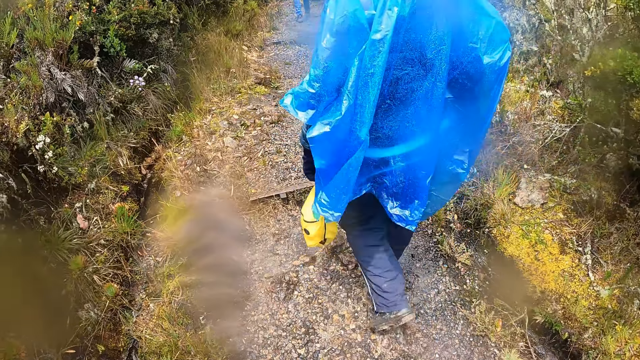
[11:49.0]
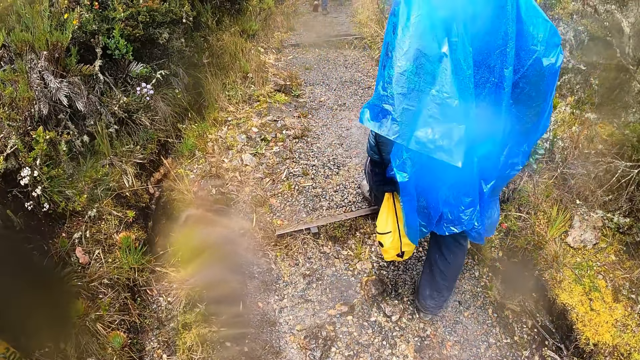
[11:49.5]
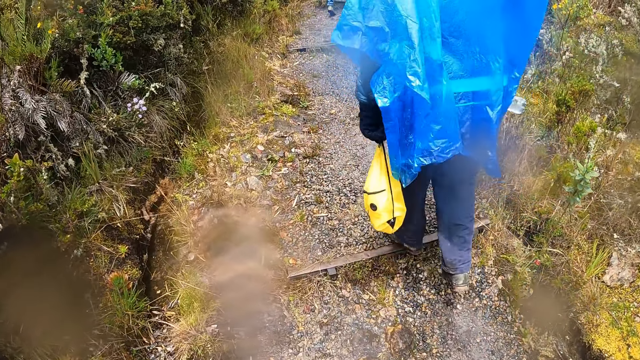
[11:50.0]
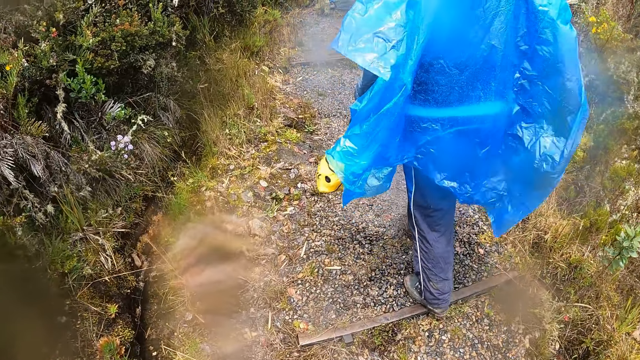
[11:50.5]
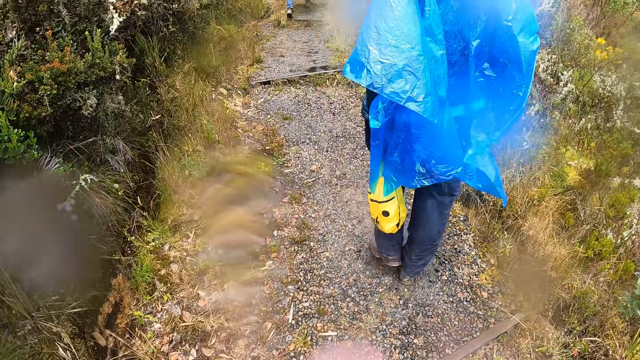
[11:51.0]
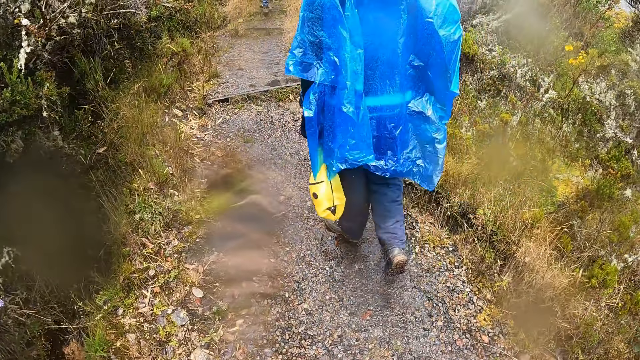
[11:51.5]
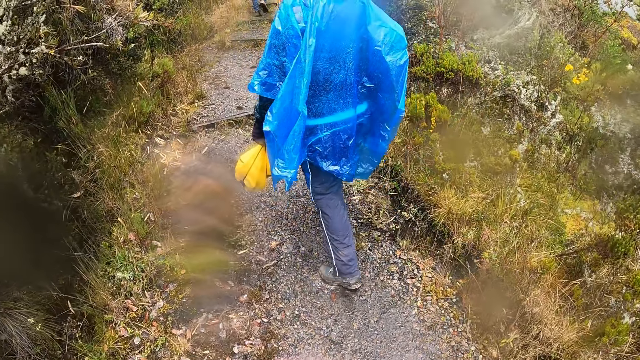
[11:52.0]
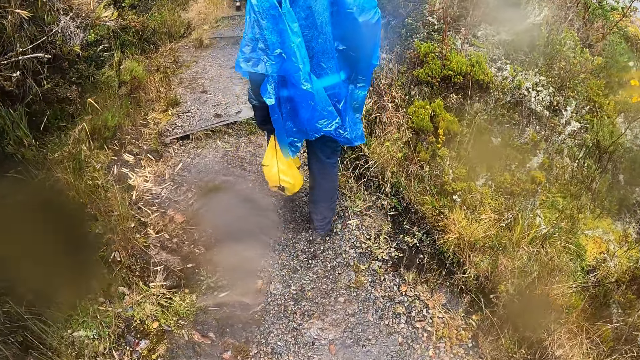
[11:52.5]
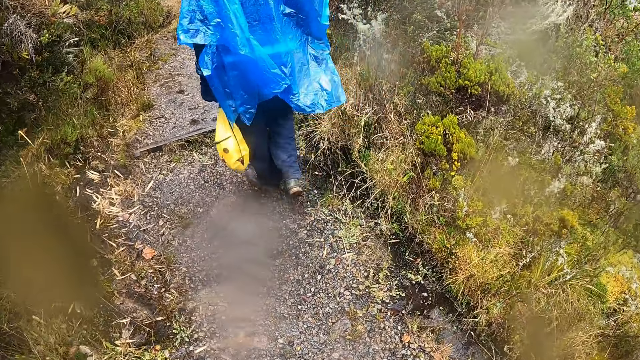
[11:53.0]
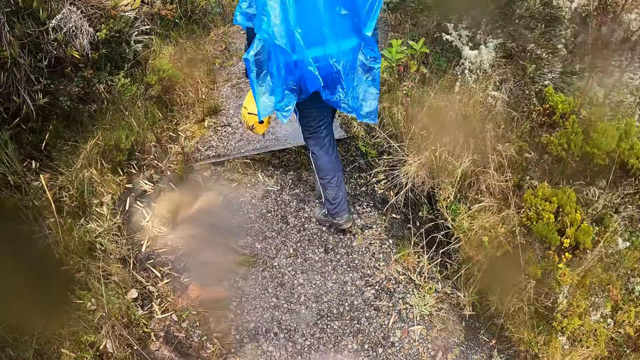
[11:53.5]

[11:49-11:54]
The camera wearer walks around.

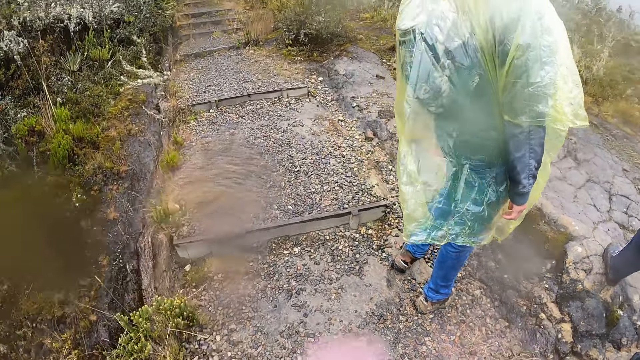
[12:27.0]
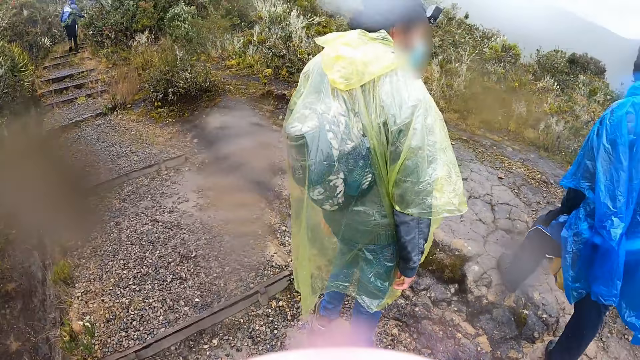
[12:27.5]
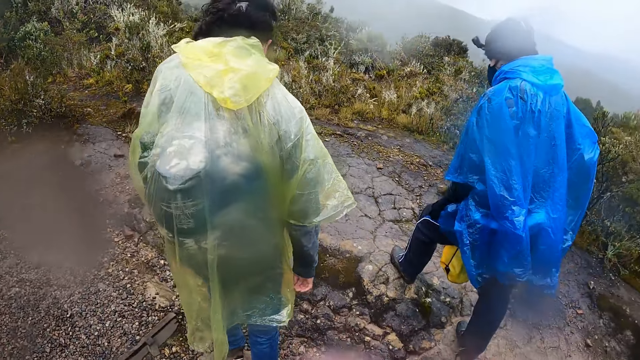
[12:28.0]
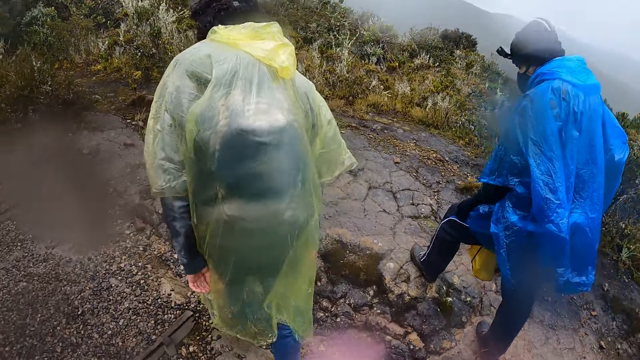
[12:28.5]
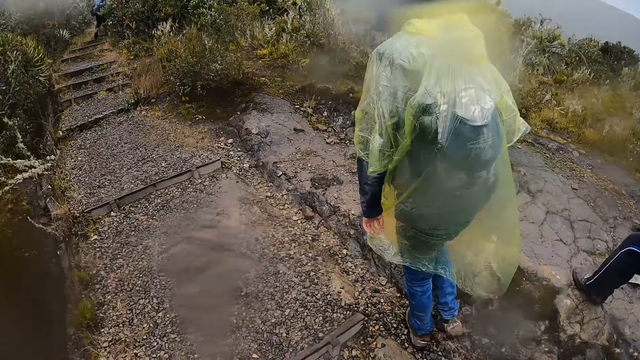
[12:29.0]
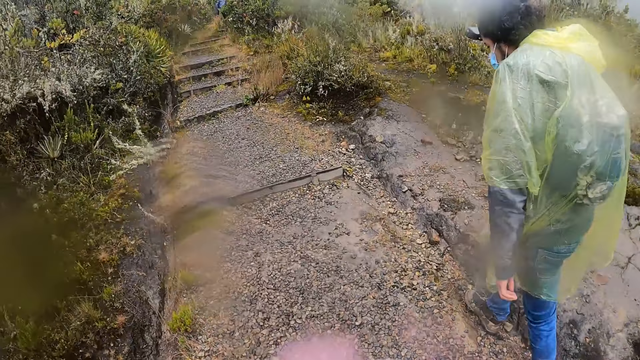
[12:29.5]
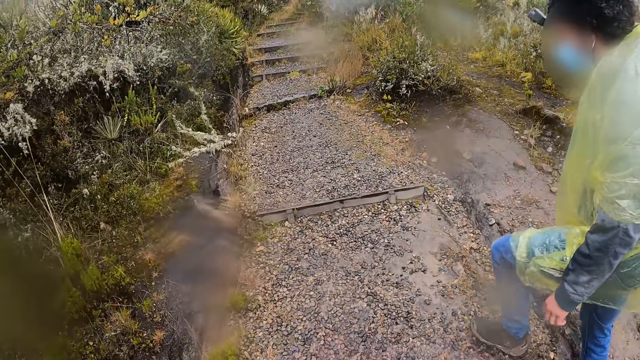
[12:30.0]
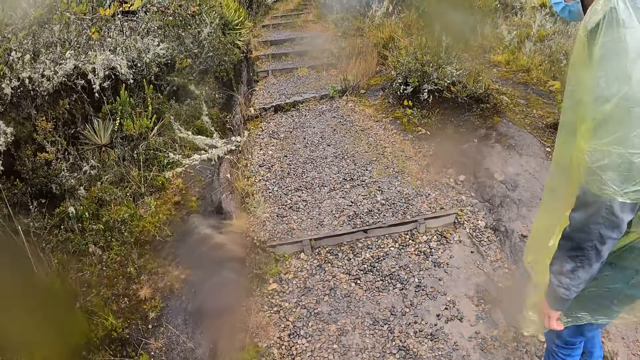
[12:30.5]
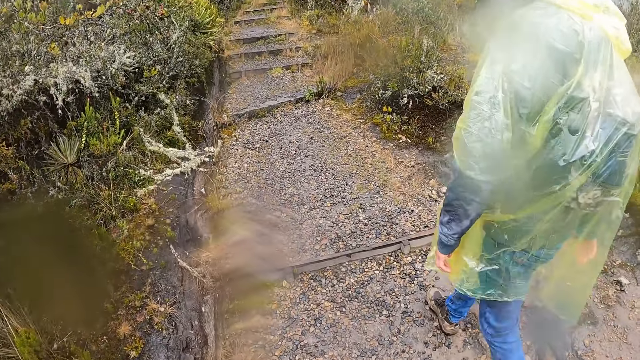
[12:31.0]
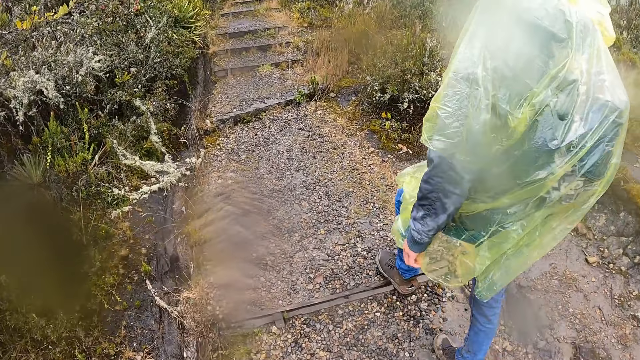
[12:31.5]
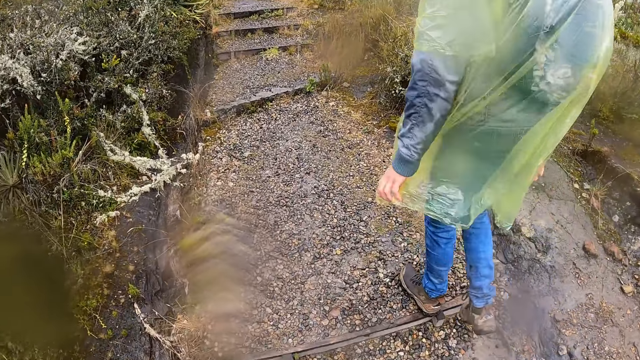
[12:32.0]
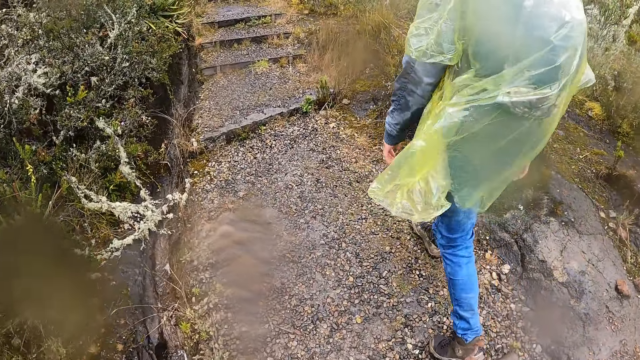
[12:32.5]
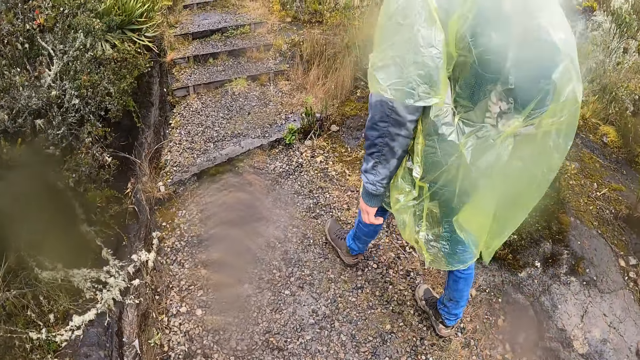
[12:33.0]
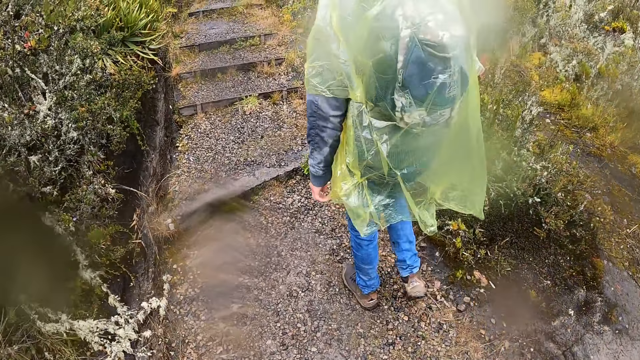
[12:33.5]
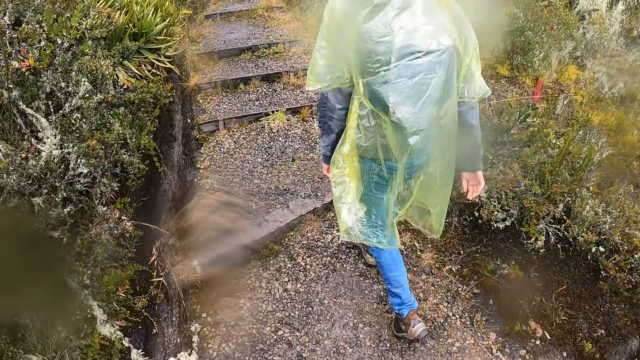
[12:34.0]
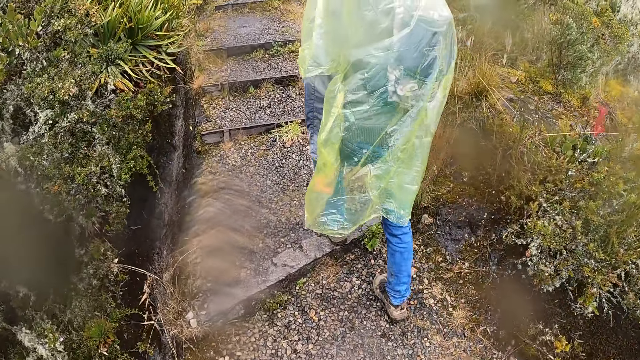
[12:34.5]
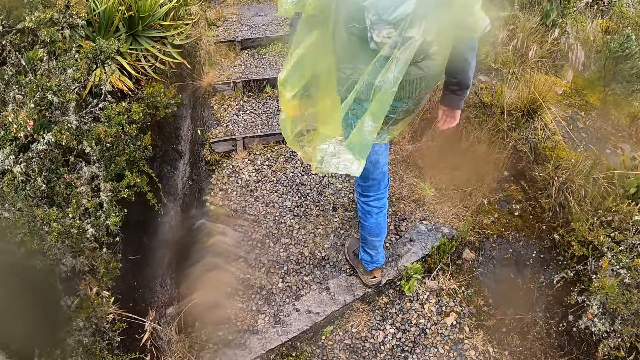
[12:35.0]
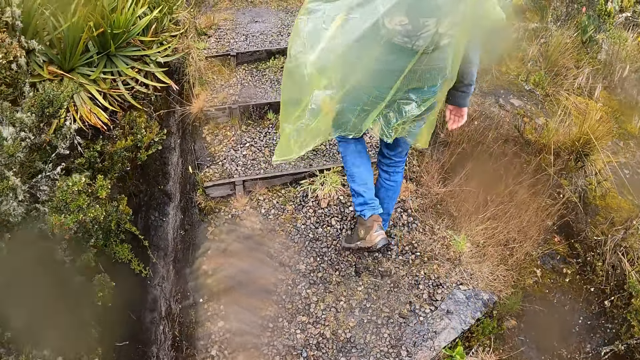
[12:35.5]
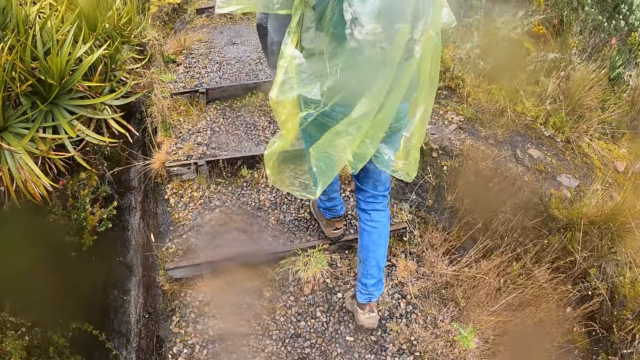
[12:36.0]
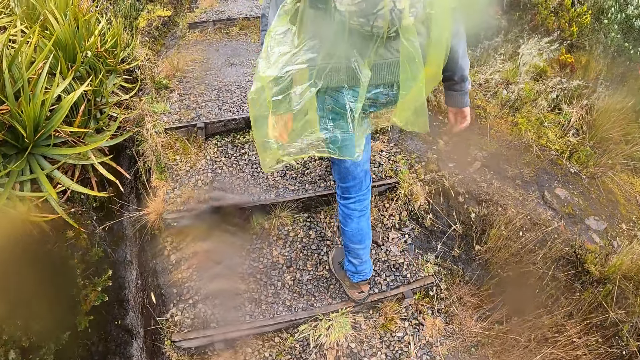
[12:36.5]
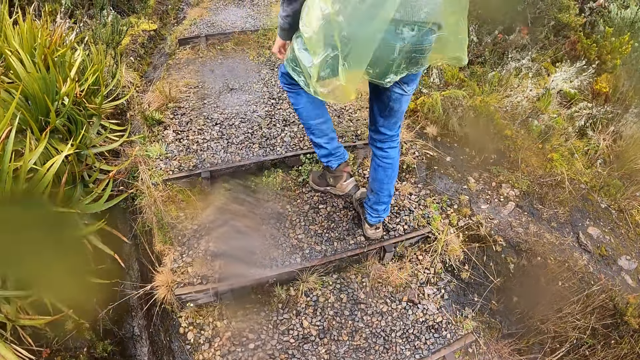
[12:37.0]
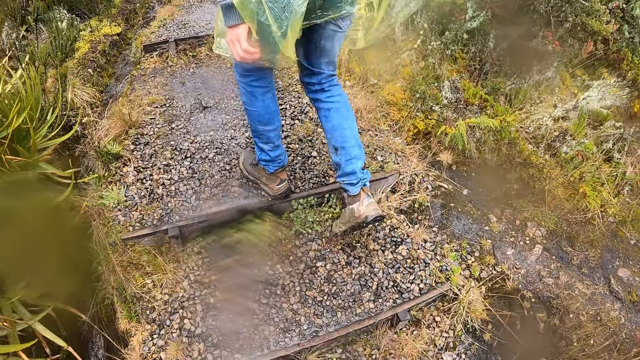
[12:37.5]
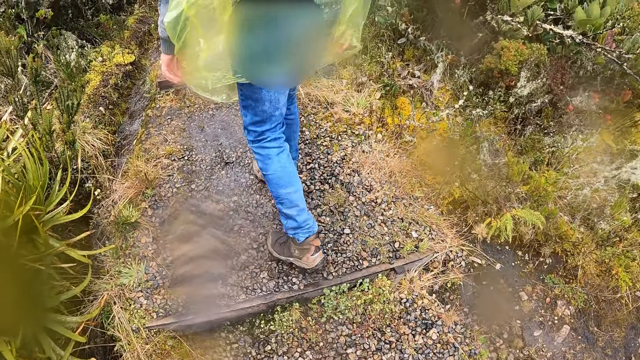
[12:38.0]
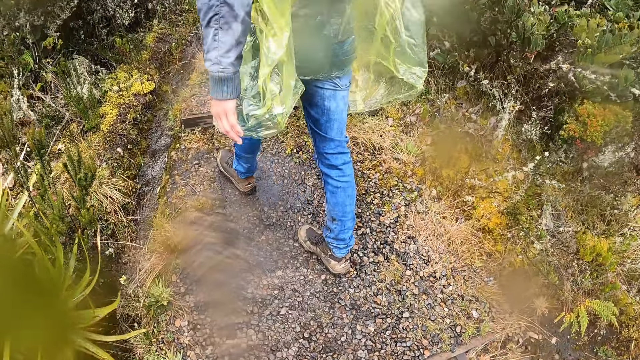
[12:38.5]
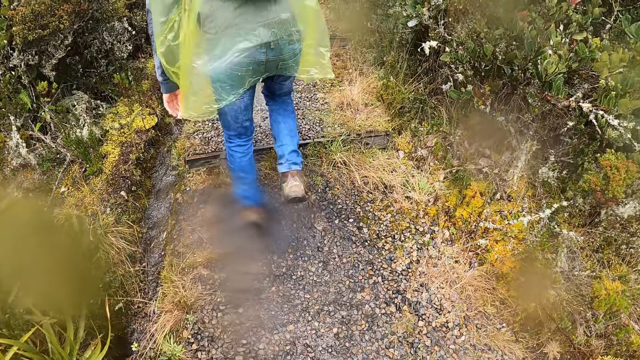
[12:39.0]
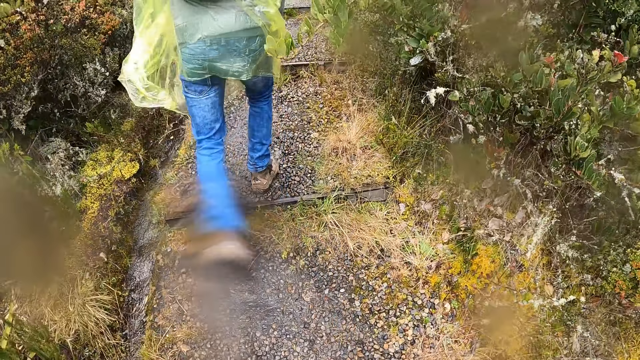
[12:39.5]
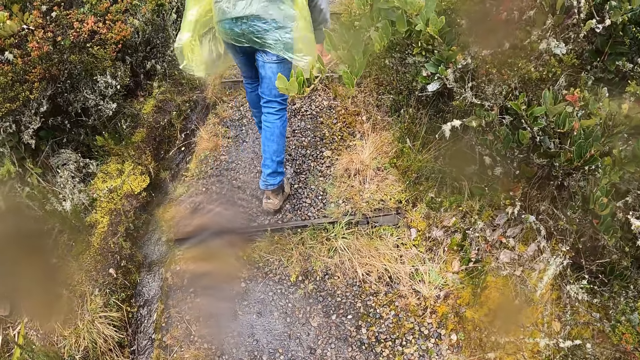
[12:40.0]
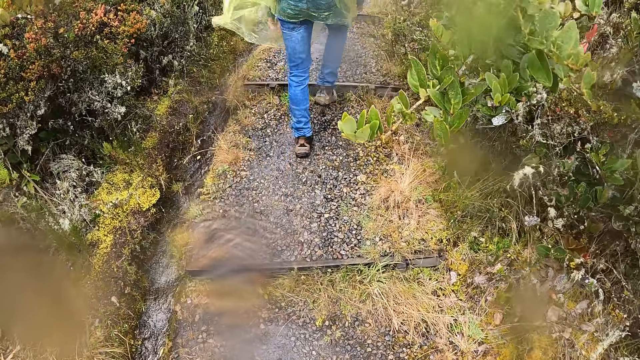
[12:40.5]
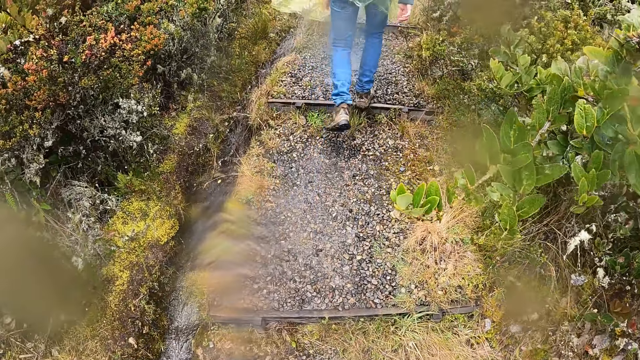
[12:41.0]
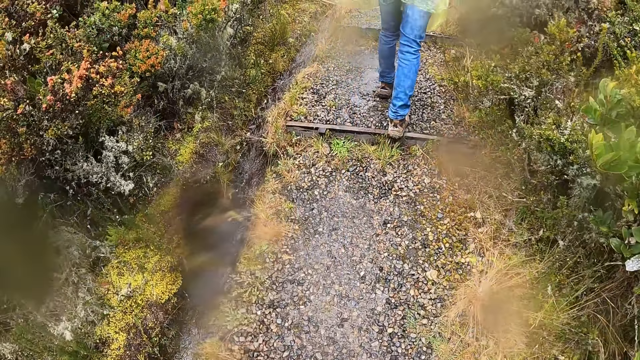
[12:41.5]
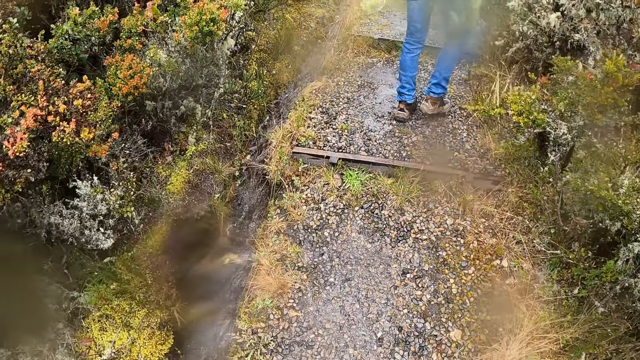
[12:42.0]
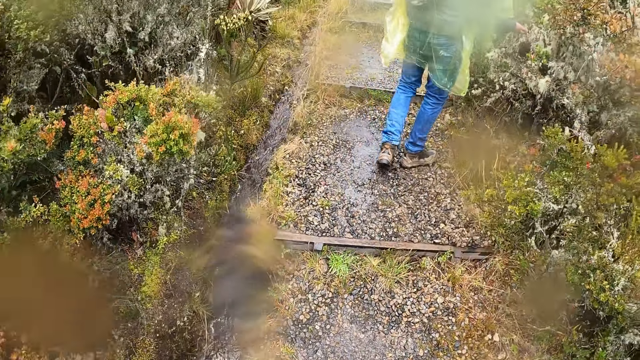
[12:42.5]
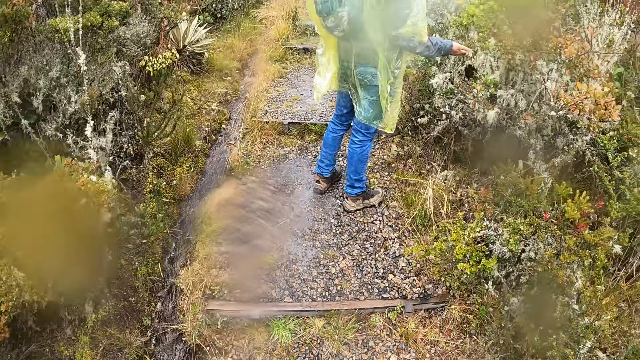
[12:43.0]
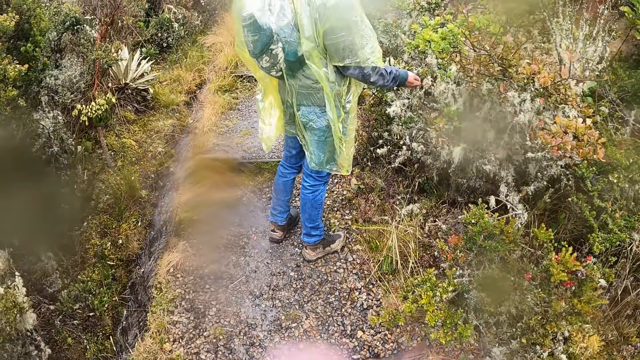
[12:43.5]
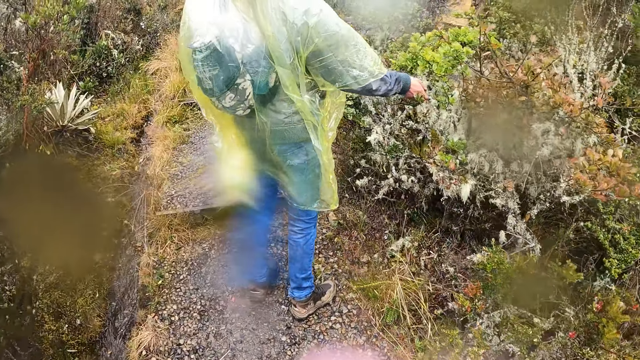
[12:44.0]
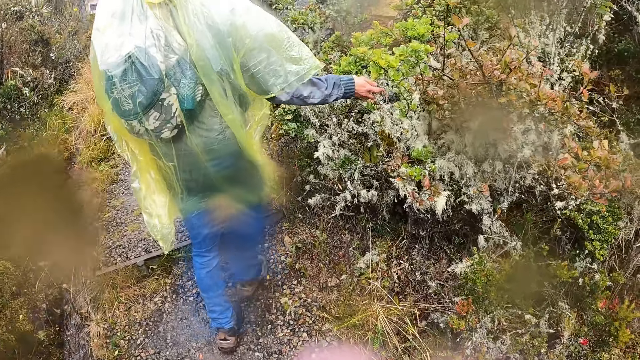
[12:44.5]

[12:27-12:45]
The camera wearer looks around. They look around again. They walk through the pathway on the hill with the man. The man touches leaves on a shrub along the pathway with his right hand.
